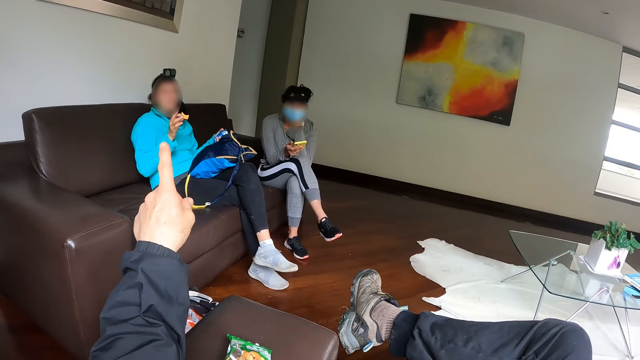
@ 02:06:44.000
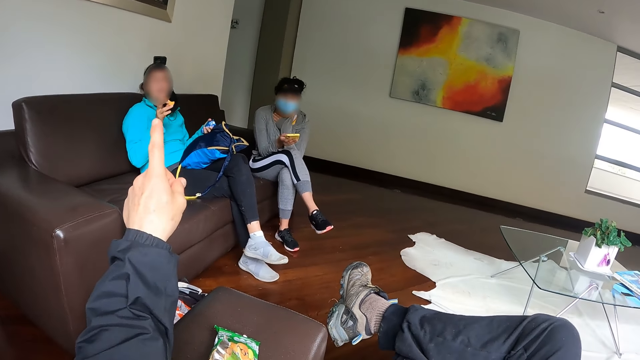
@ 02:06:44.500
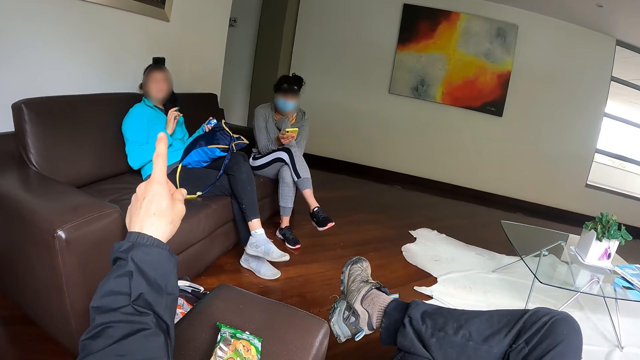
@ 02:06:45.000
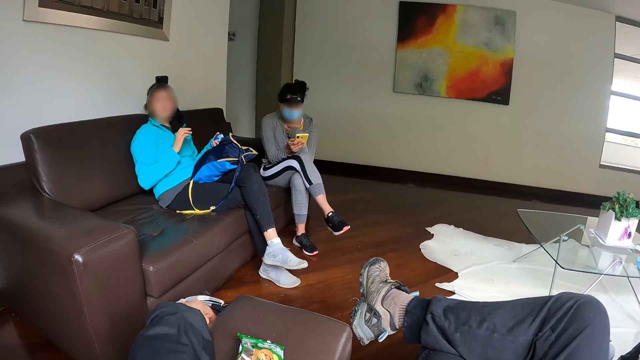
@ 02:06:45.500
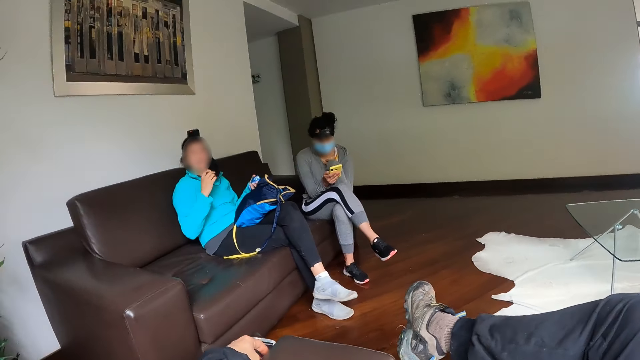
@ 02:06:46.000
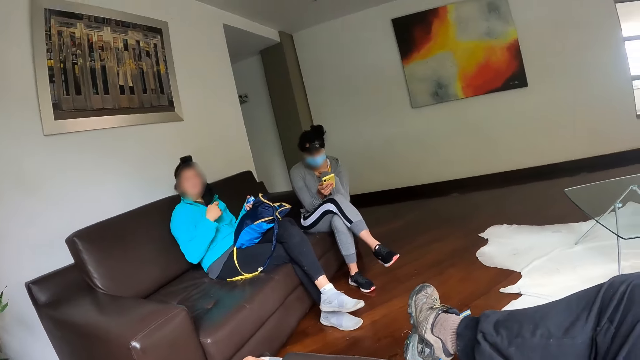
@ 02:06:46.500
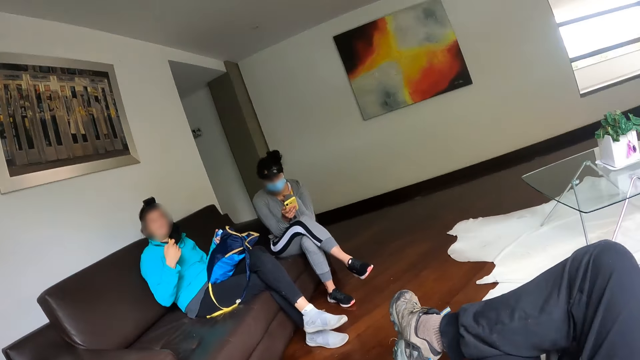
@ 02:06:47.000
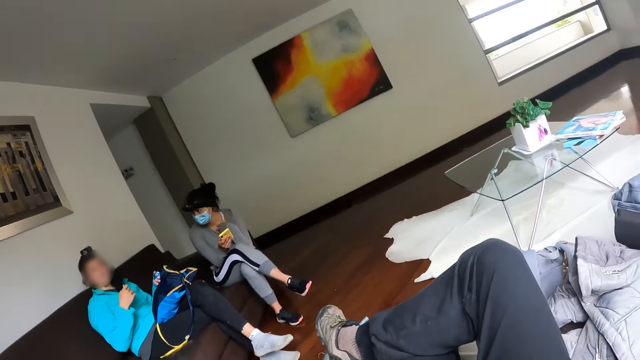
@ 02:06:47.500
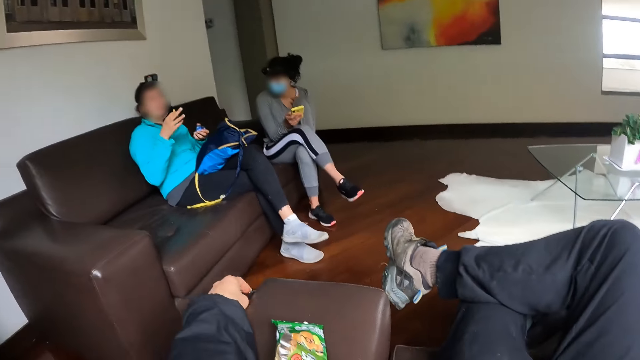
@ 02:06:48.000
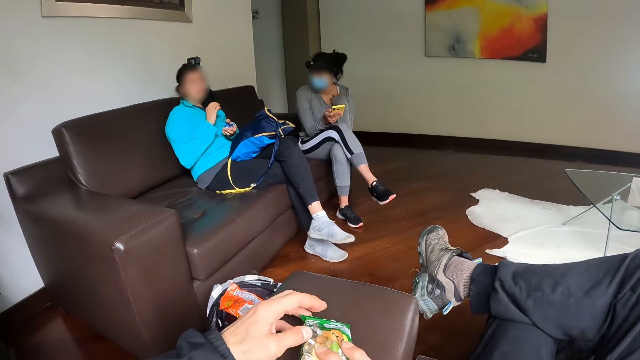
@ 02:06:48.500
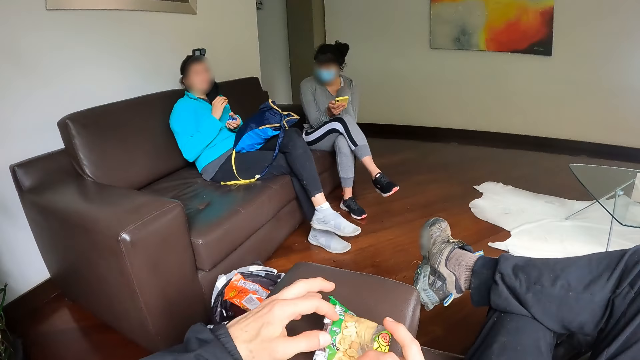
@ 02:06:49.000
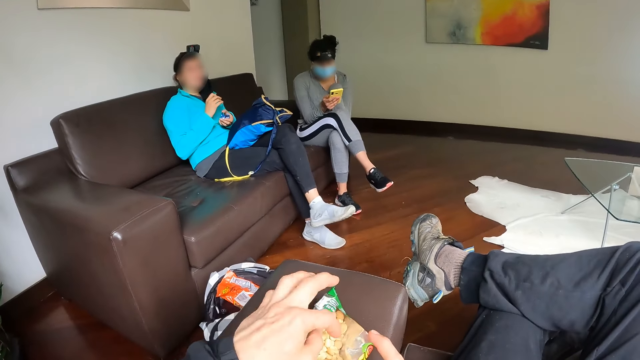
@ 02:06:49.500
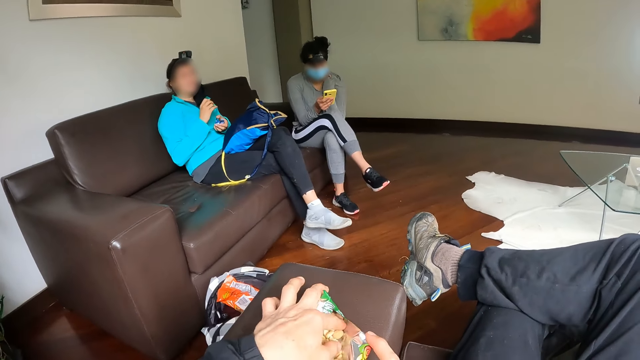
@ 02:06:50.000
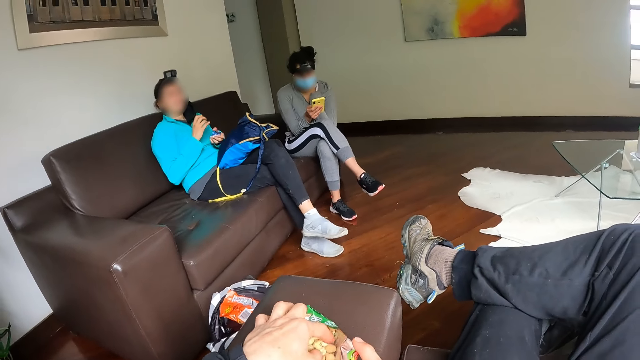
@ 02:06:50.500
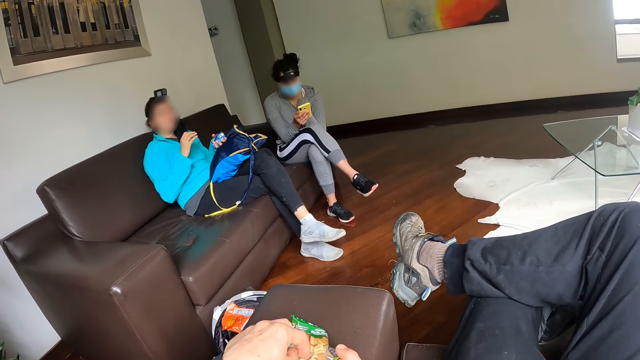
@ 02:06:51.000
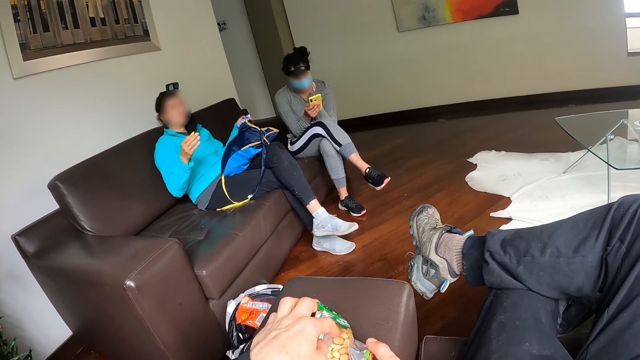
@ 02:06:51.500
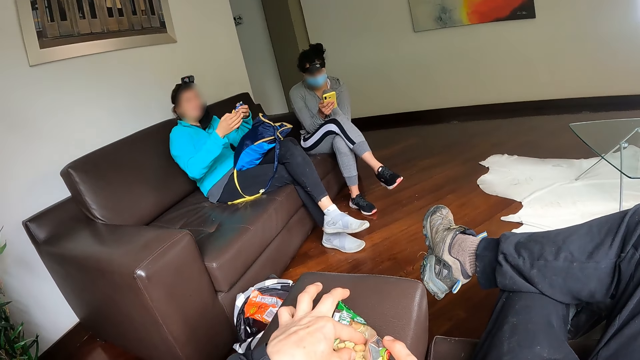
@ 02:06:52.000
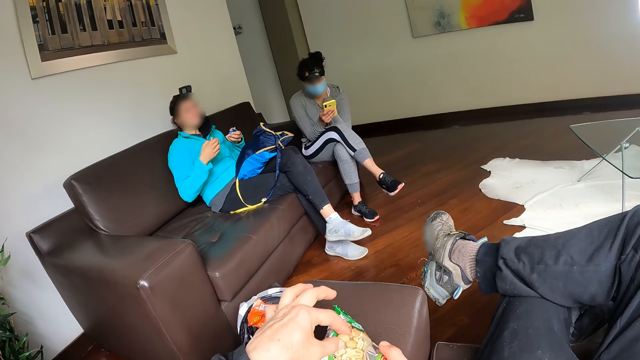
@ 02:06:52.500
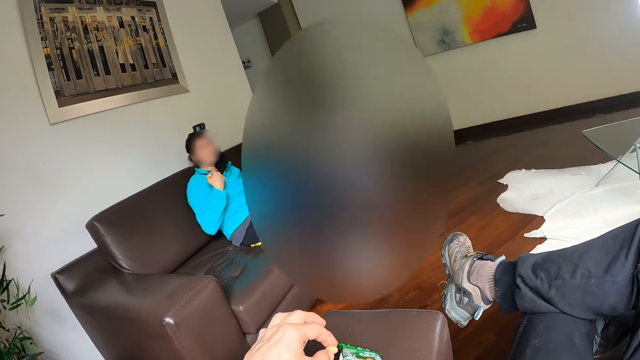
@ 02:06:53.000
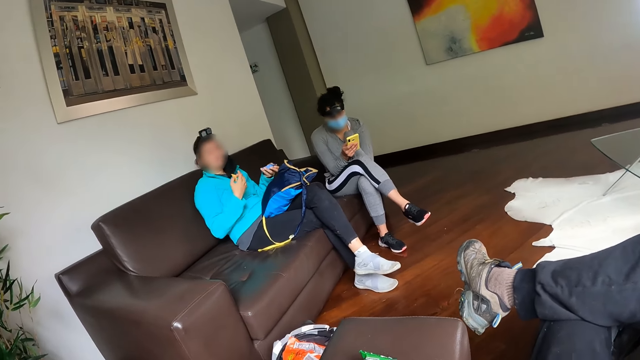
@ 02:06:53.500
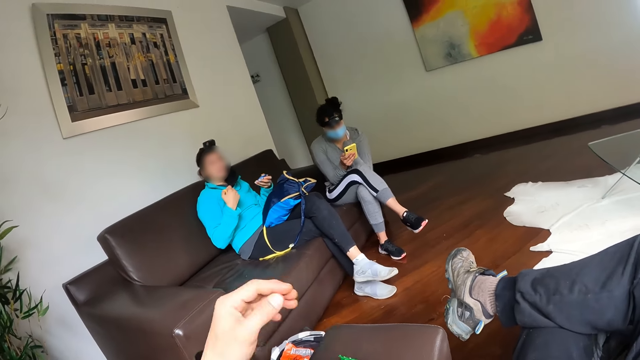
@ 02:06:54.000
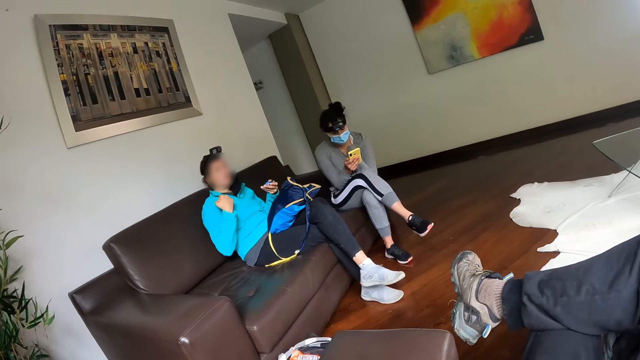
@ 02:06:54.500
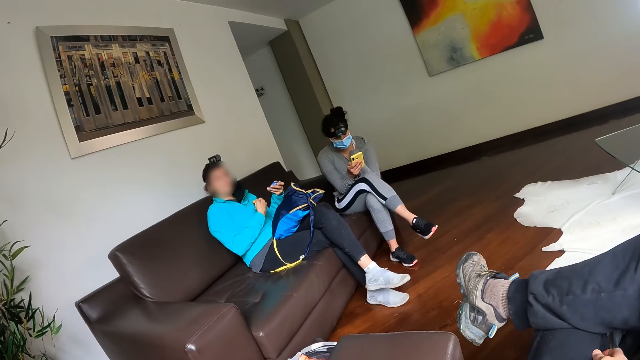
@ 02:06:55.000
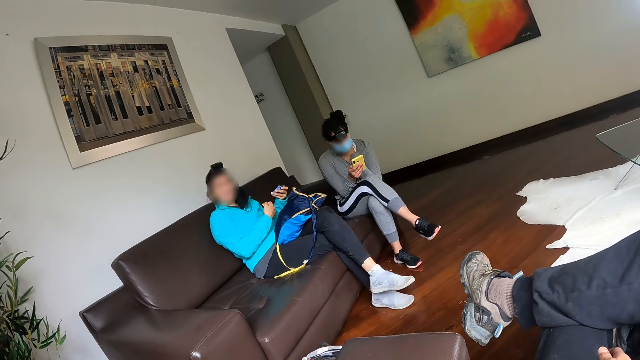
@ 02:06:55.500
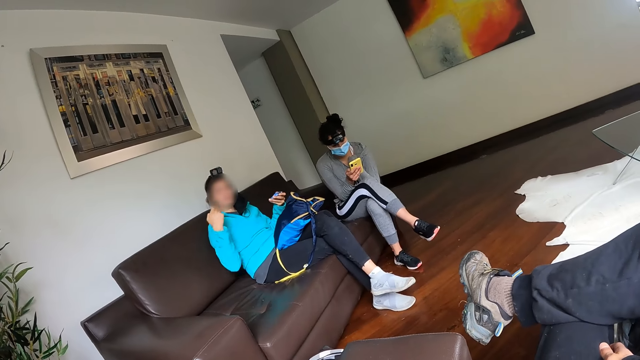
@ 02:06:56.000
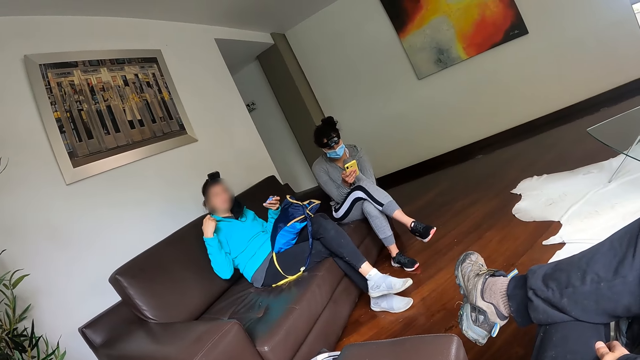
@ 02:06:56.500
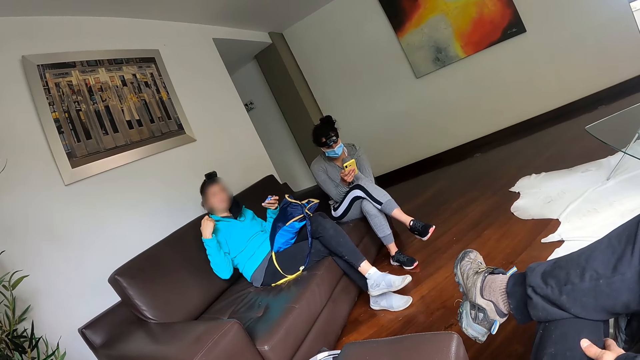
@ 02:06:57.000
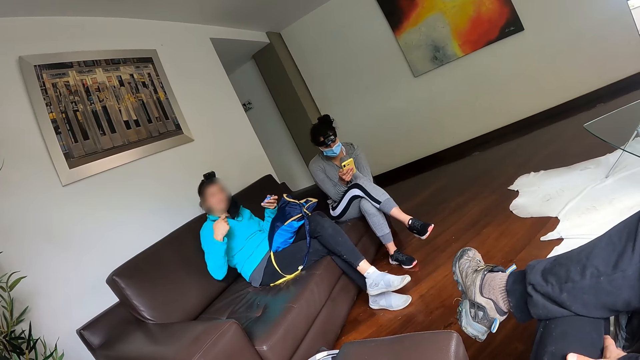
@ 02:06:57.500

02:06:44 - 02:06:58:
A woman speaks to the camera wearer. The woman picks up a snack. The camera wearer holds the peanut pack with his hands. He eats a peanut from the pack with his left hand. The woman talks to the camera wearer.

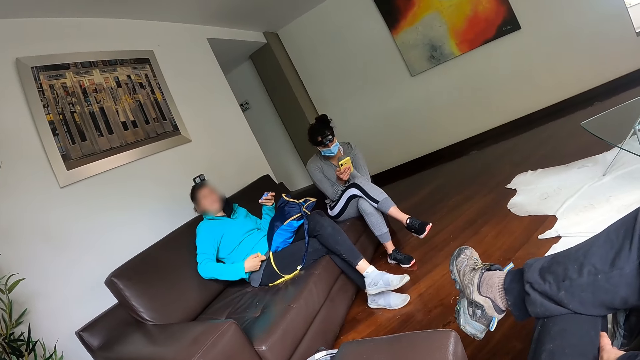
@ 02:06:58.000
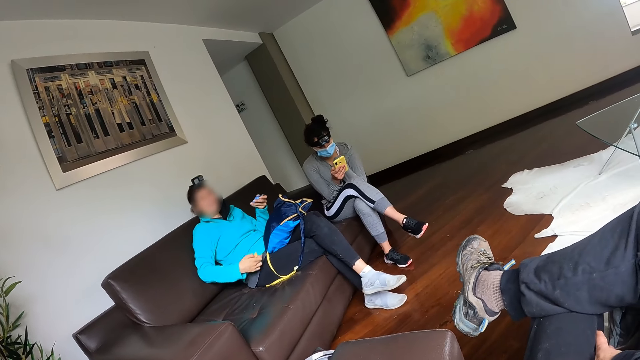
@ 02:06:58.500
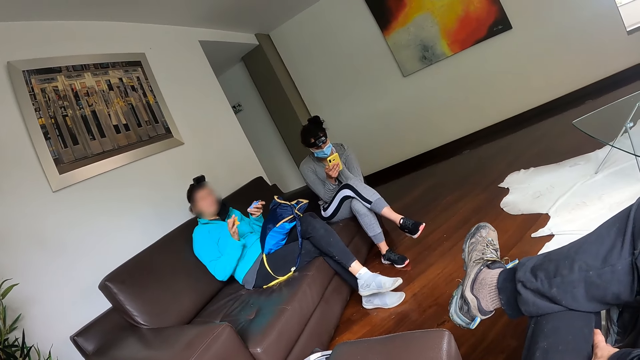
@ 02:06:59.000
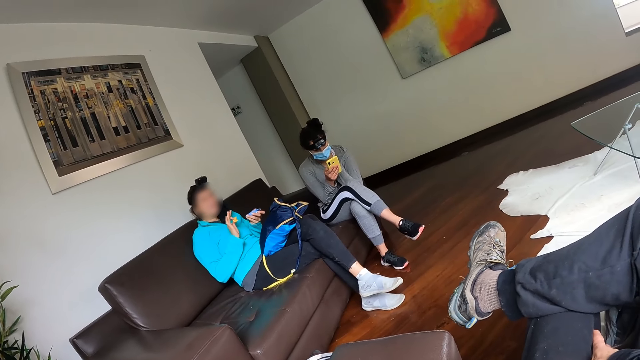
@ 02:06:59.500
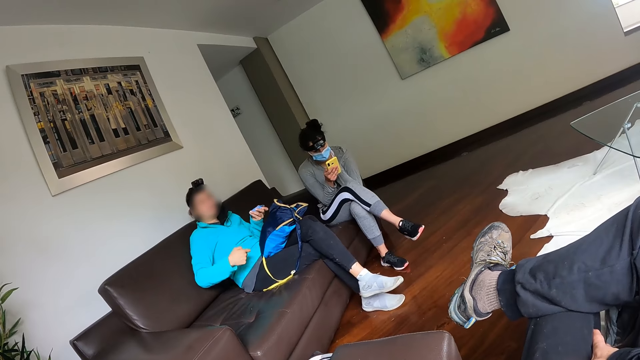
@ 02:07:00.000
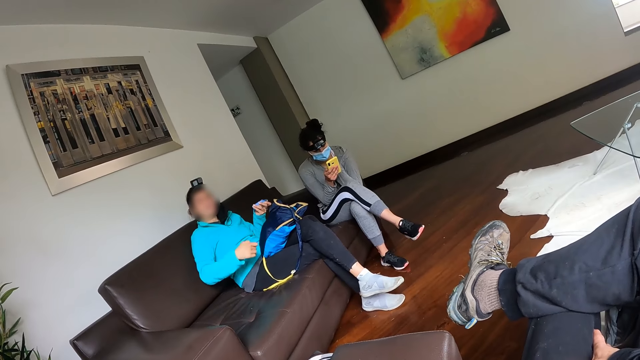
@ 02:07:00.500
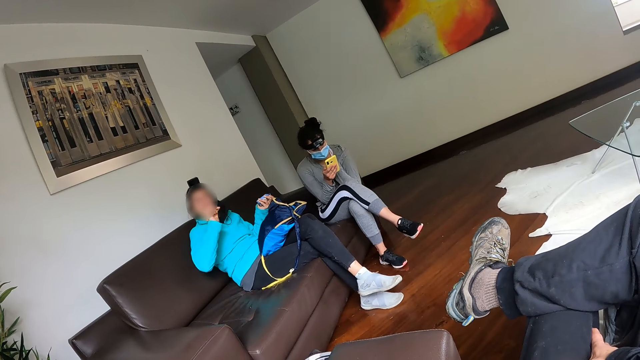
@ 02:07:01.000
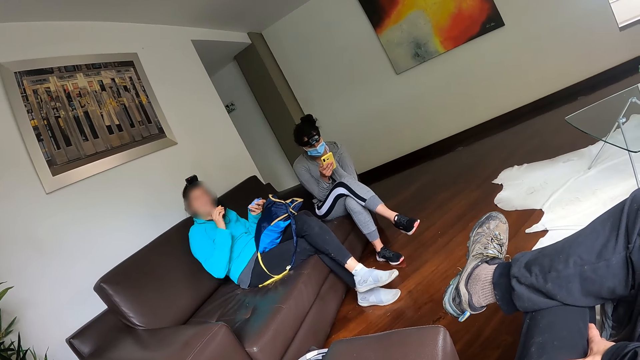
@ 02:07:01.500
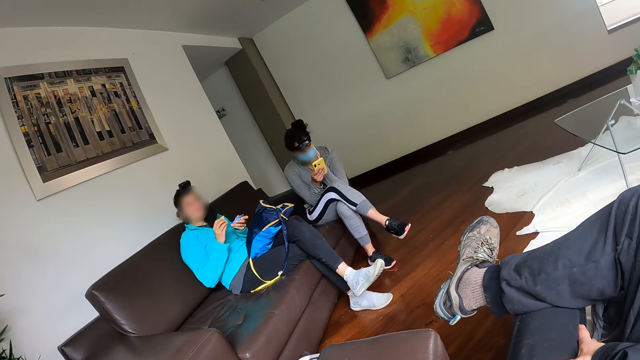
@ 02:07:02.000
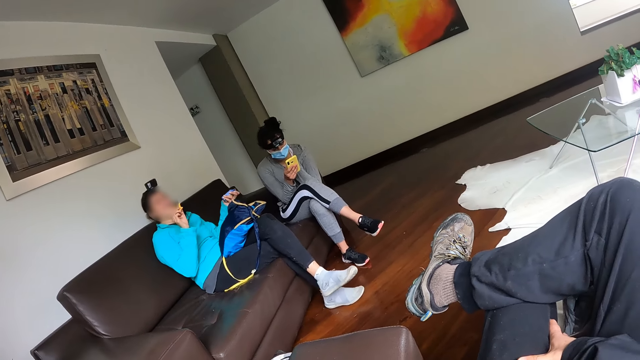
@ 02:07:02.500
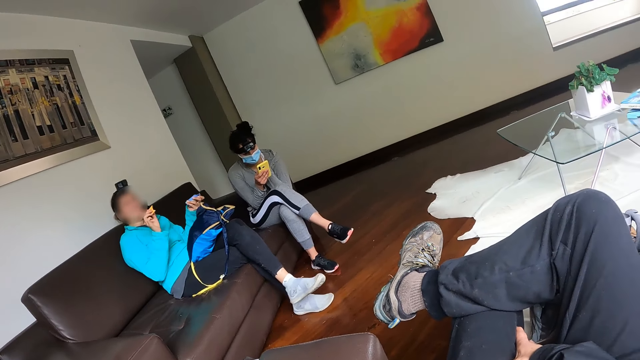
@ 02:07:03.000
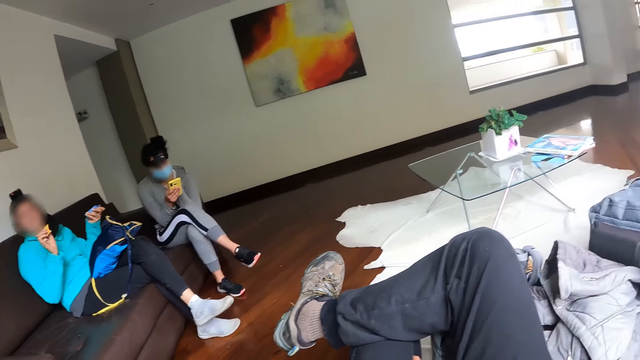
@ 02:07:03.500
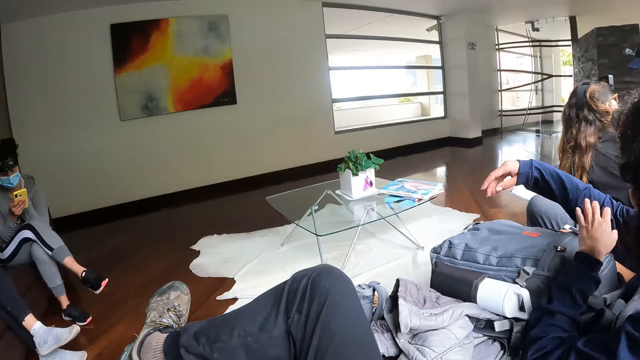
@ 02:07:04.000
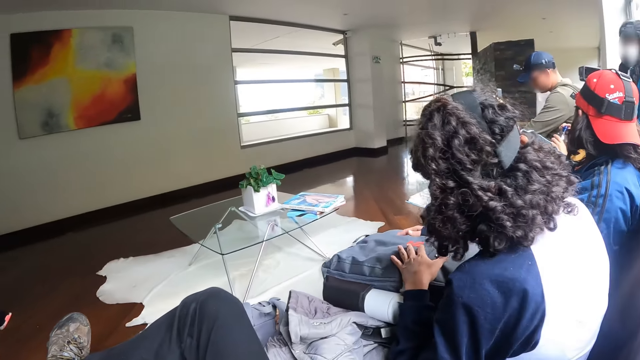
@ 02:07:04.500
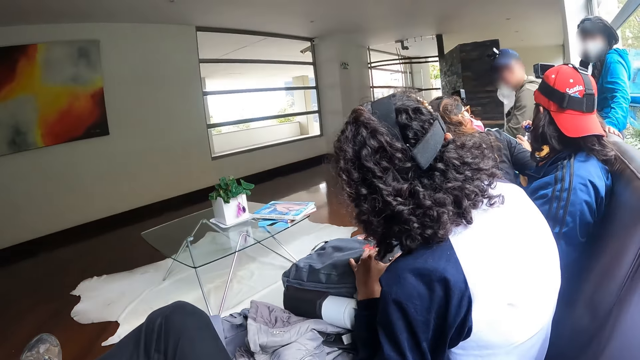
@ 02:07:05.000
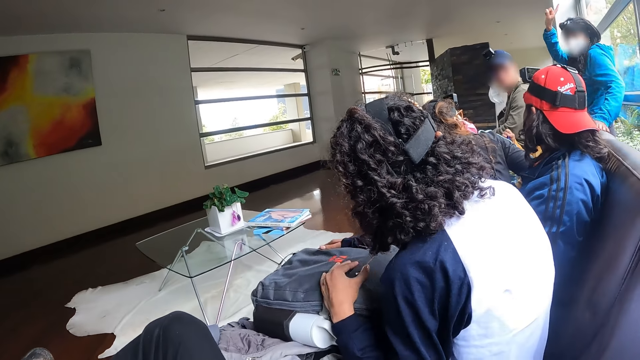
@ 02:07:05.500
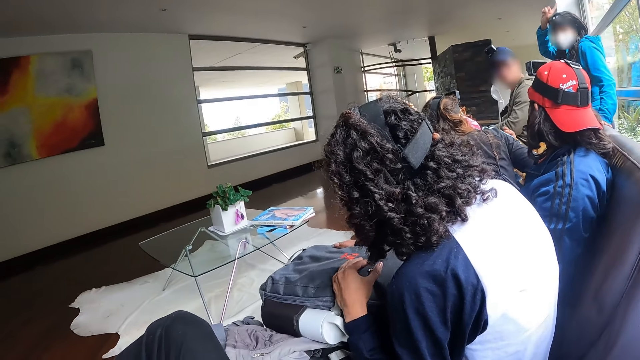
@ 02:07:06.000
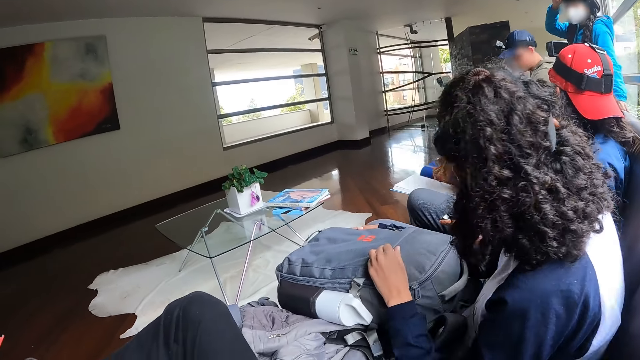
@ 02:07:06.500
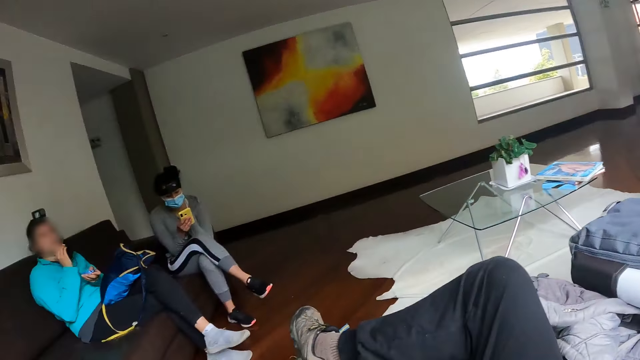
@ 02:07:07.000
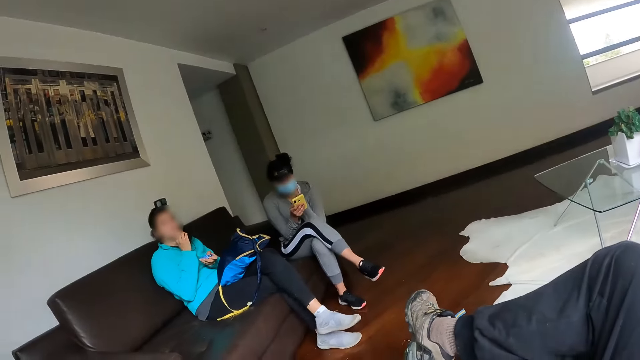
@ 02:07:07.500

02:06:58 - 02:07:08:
The camera wearer looks around. A woman raises up her right hand.
